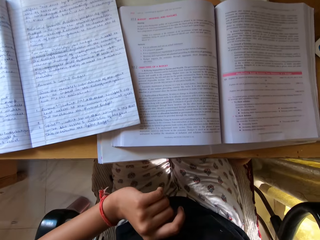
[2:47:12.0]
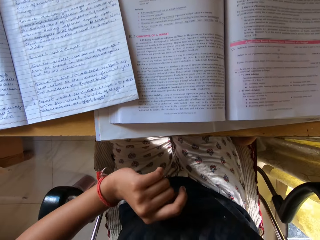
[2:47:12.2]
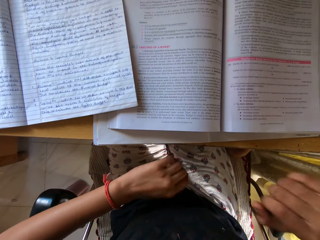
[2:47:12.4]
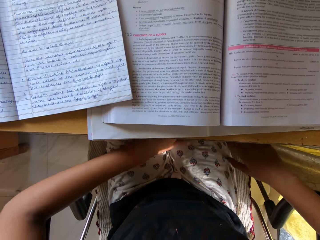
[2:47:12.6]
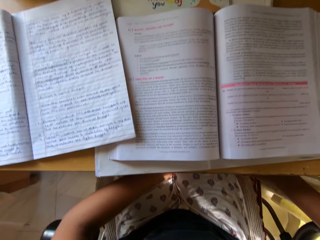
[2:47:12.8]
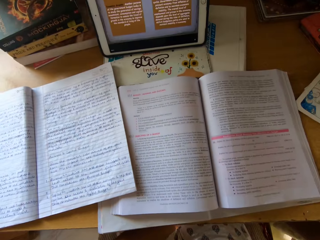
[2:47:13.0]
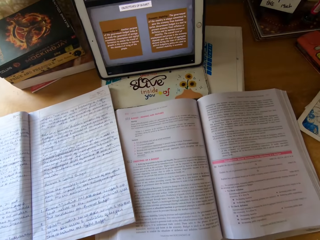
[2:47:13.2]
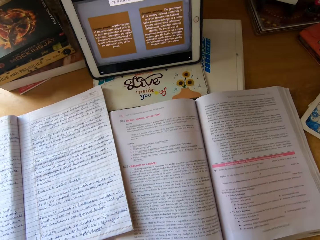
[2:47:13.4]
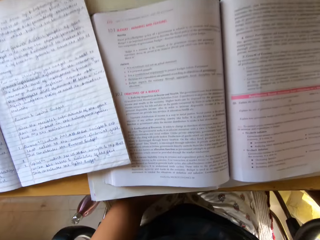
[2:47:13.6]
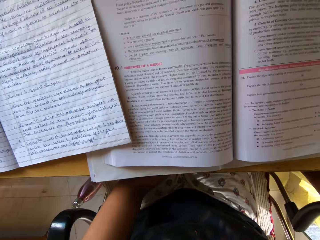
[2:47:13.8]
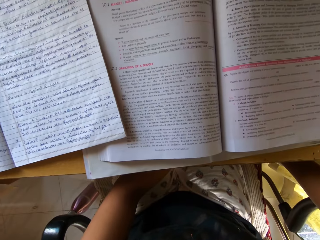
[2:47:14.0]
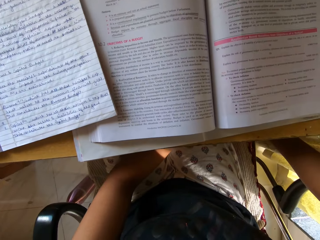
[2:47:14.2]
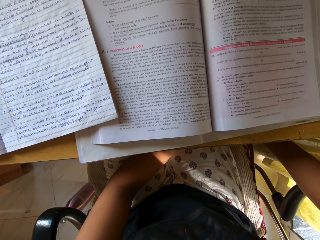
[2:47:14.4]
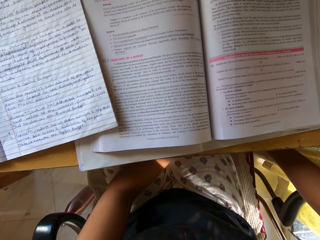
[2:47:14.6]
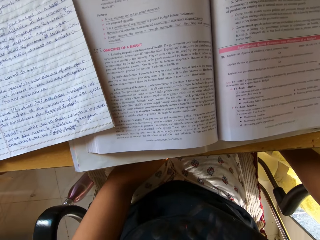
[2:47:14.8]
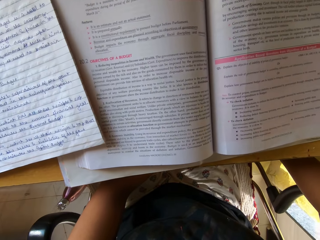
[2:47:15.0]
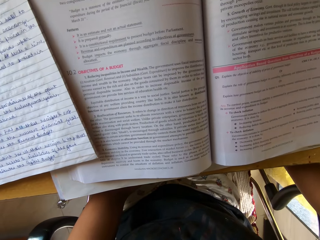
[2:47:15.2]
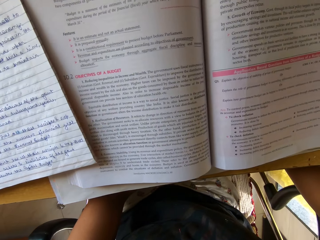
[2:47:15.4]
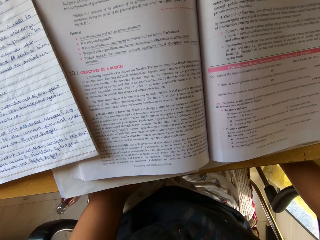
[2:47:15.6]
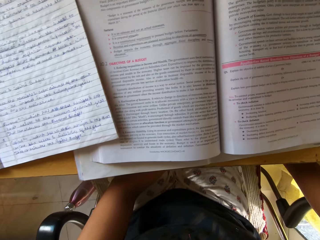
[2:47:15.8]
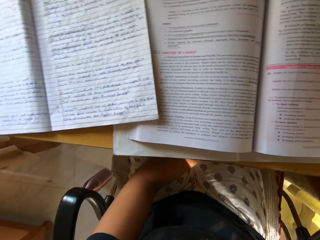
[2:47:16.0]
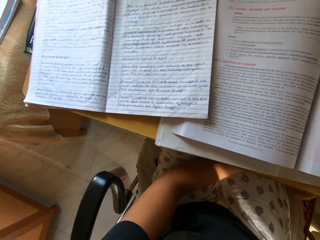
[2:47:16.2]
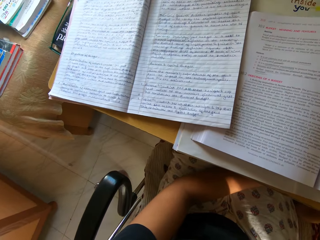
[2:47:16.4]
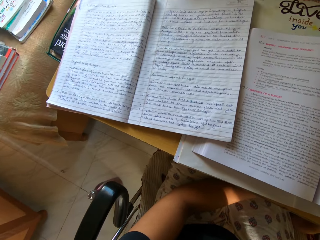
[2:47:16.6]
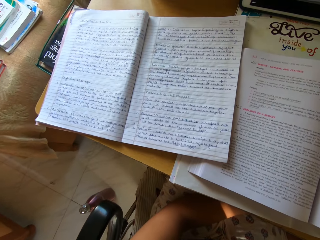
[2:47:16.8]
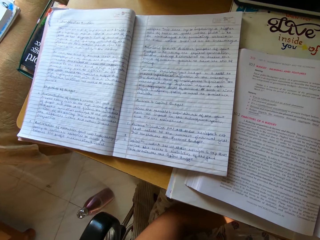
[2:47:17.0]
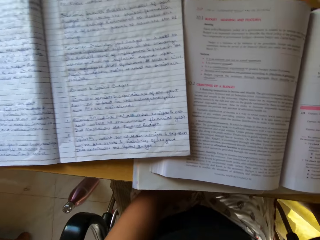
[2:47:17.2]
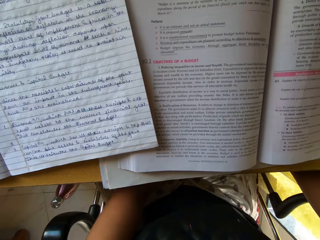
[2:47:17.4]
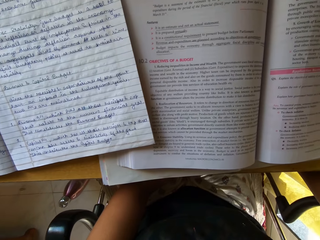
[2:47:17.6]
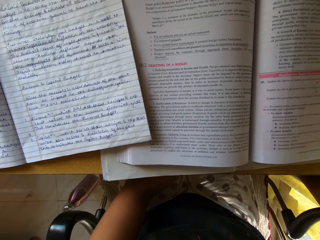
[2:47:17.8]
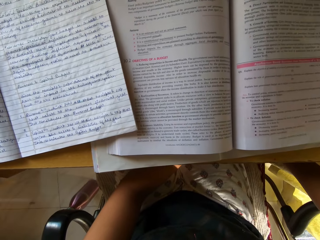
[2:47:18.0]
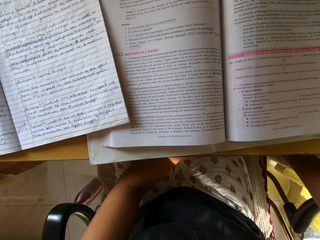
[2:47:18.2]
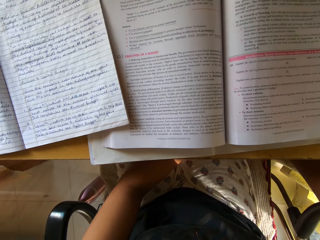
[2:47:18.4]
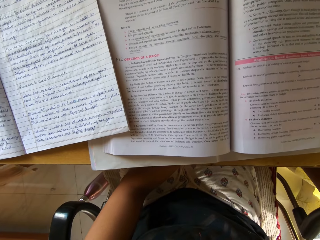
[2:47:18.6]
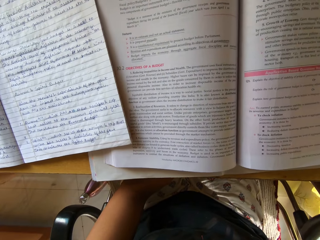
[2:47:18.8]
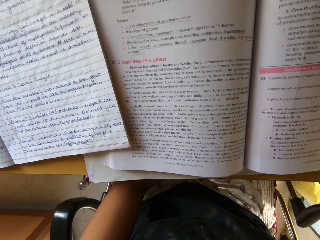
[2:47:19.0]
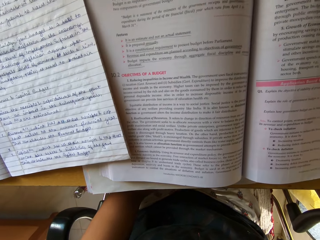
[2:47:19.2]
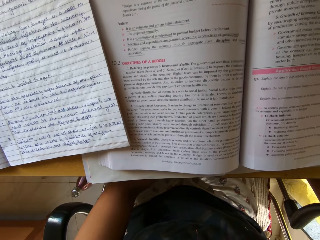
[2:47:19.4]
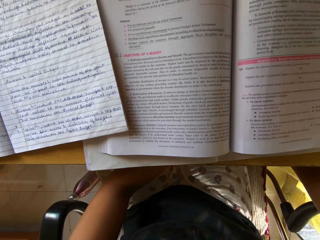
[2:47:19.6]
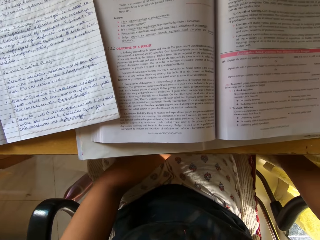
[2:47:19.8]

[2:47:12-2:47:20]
The camera wearer reads notes from the open book on the table. They look at the tablet.

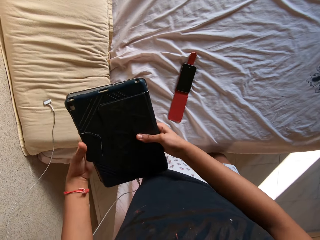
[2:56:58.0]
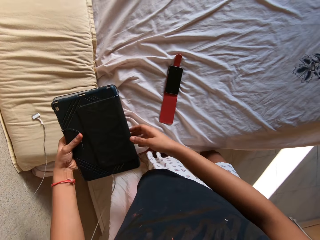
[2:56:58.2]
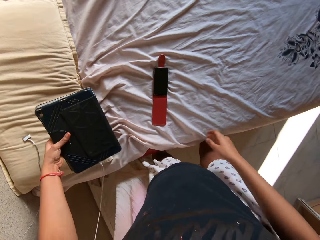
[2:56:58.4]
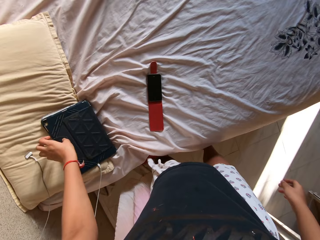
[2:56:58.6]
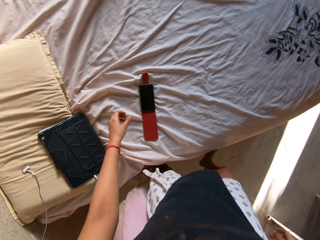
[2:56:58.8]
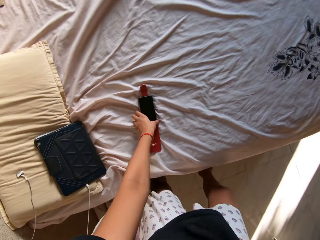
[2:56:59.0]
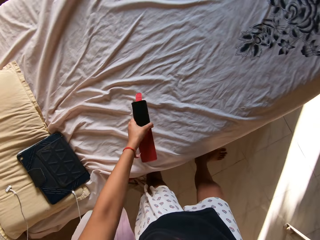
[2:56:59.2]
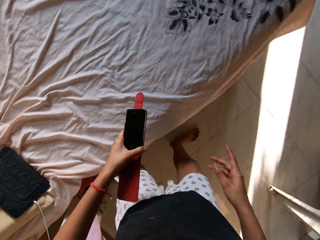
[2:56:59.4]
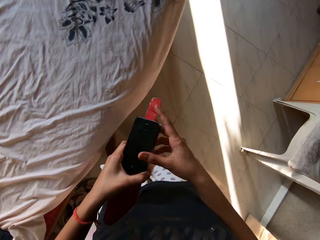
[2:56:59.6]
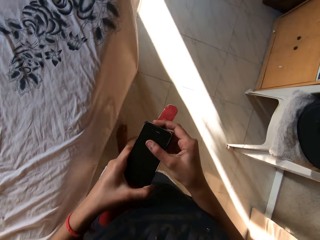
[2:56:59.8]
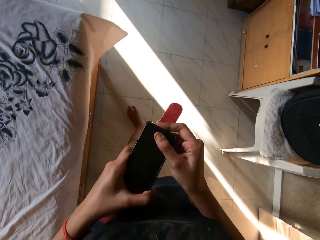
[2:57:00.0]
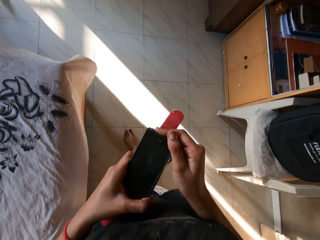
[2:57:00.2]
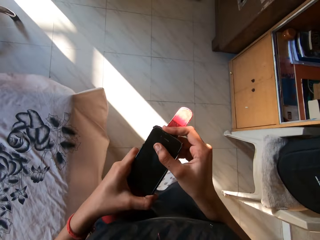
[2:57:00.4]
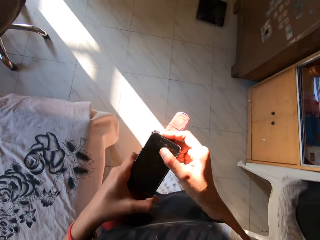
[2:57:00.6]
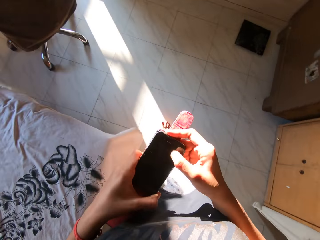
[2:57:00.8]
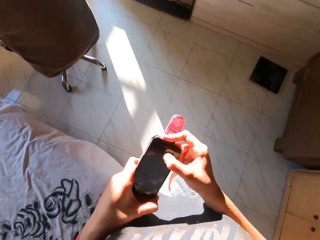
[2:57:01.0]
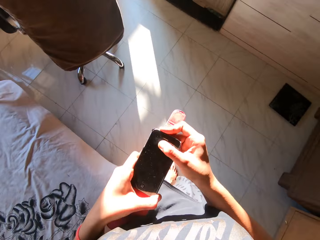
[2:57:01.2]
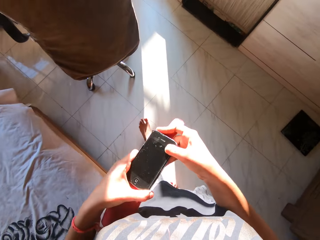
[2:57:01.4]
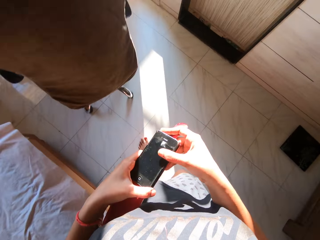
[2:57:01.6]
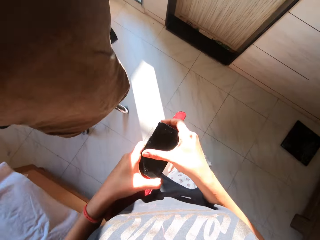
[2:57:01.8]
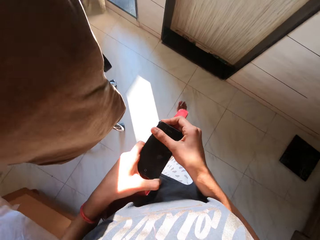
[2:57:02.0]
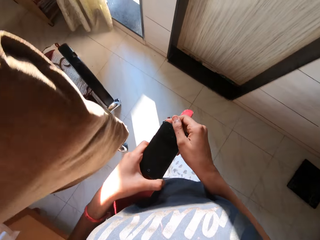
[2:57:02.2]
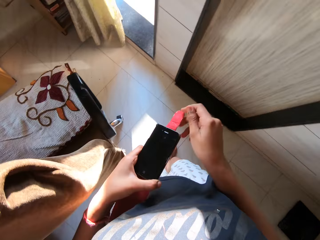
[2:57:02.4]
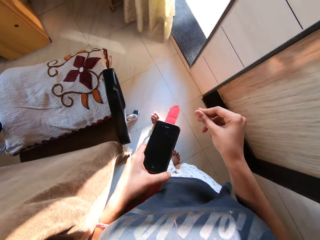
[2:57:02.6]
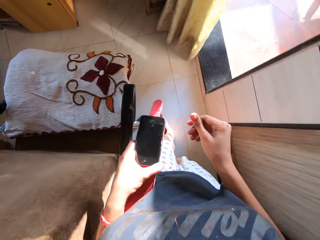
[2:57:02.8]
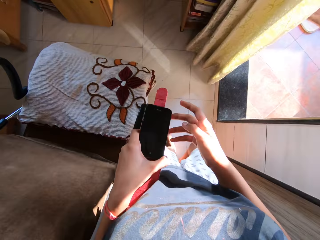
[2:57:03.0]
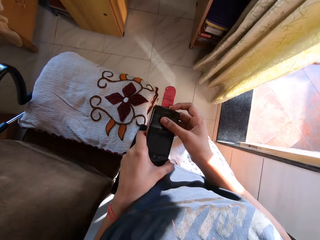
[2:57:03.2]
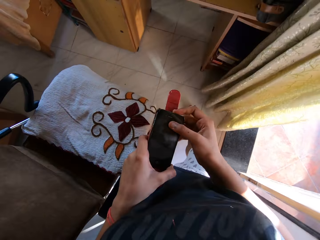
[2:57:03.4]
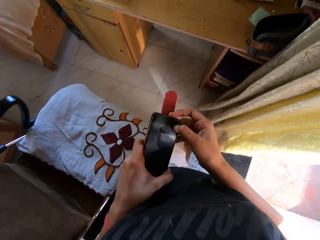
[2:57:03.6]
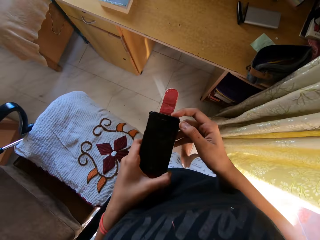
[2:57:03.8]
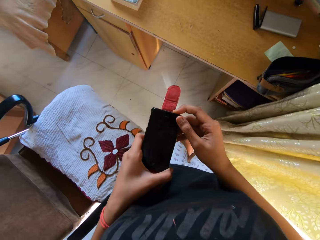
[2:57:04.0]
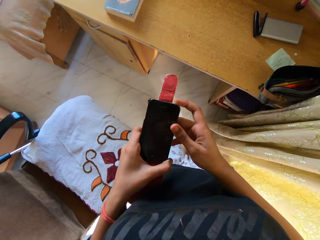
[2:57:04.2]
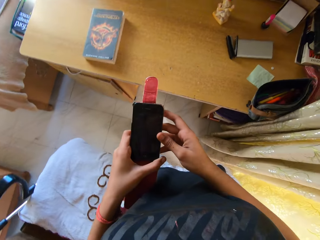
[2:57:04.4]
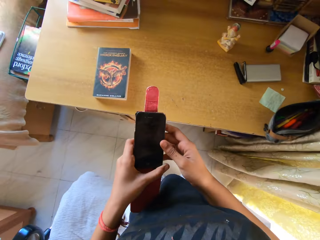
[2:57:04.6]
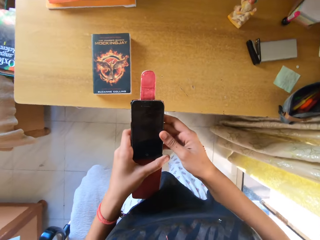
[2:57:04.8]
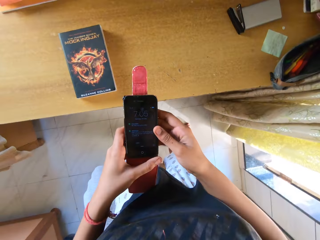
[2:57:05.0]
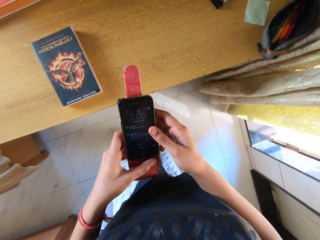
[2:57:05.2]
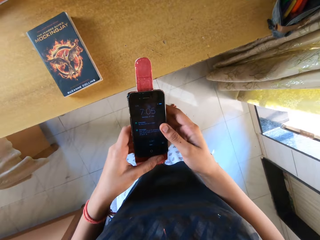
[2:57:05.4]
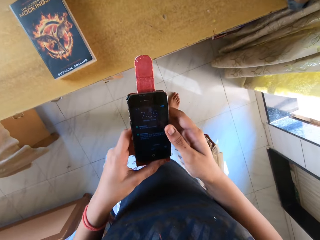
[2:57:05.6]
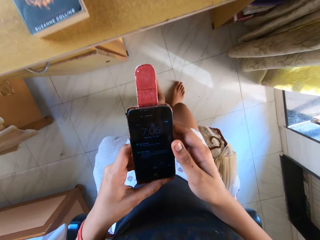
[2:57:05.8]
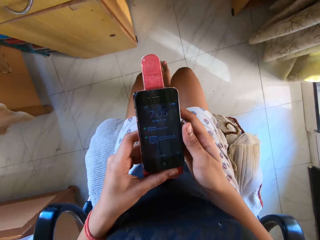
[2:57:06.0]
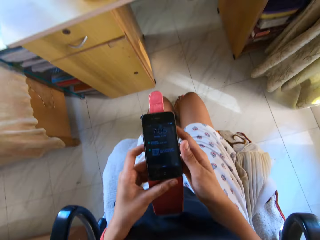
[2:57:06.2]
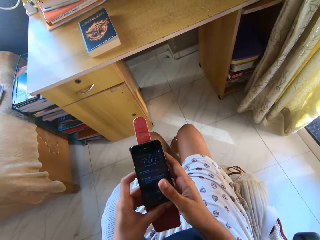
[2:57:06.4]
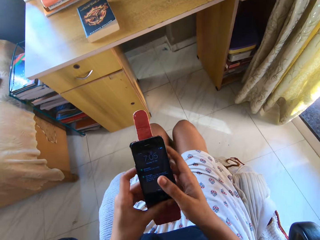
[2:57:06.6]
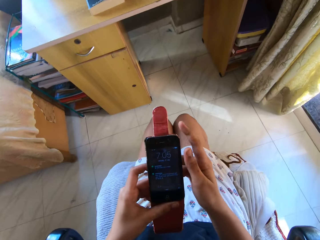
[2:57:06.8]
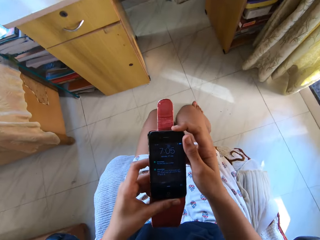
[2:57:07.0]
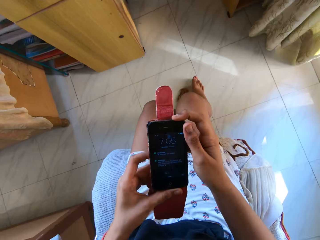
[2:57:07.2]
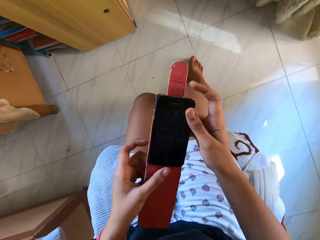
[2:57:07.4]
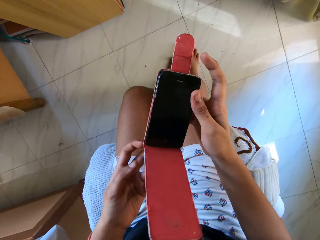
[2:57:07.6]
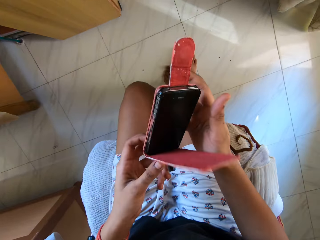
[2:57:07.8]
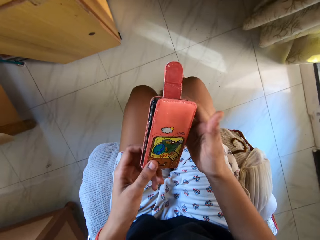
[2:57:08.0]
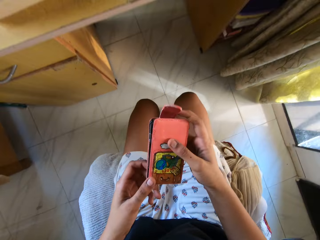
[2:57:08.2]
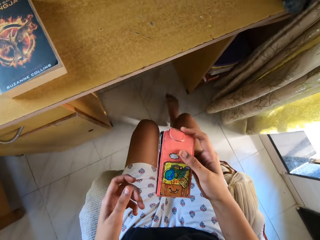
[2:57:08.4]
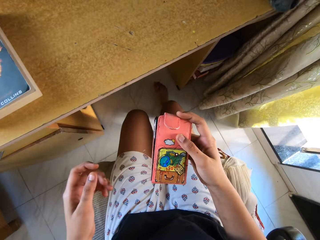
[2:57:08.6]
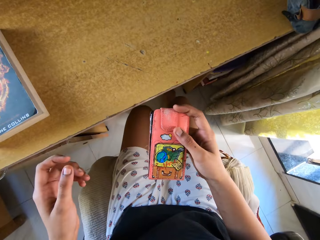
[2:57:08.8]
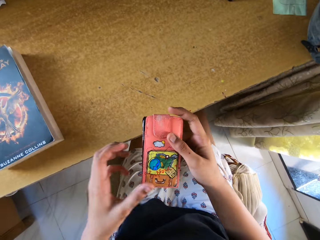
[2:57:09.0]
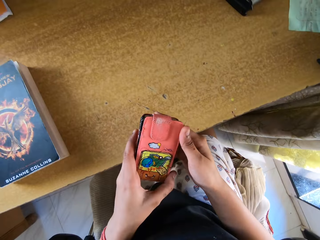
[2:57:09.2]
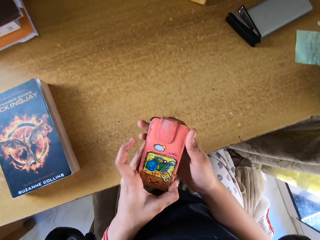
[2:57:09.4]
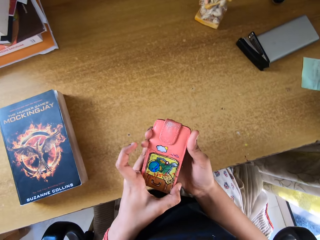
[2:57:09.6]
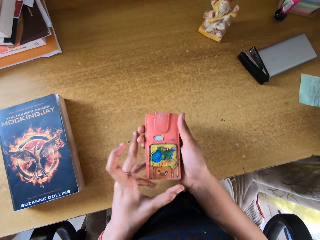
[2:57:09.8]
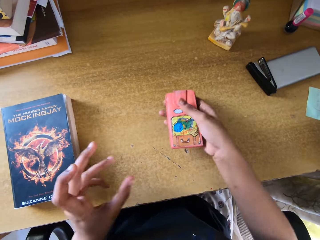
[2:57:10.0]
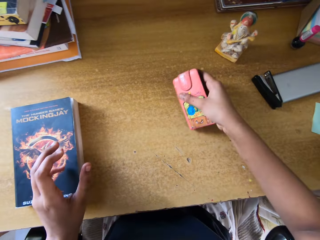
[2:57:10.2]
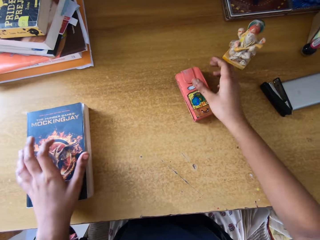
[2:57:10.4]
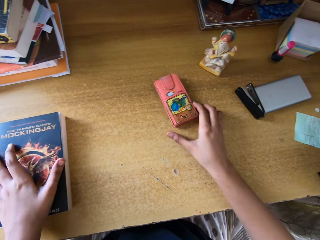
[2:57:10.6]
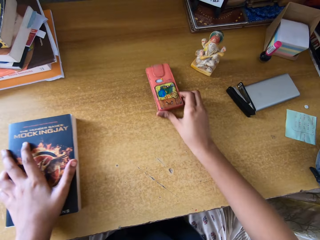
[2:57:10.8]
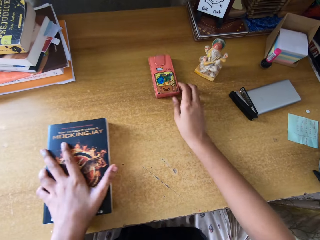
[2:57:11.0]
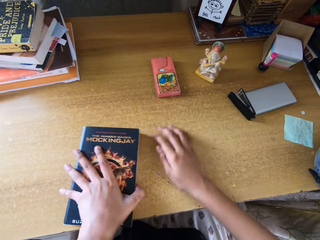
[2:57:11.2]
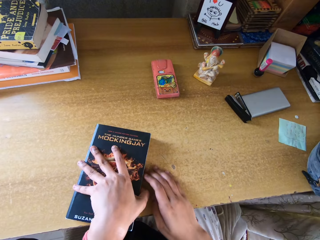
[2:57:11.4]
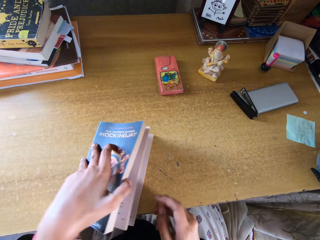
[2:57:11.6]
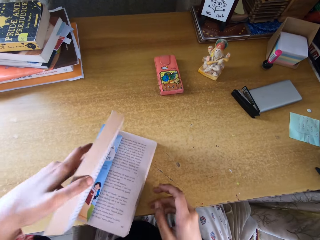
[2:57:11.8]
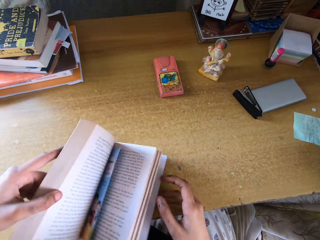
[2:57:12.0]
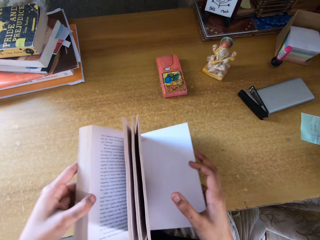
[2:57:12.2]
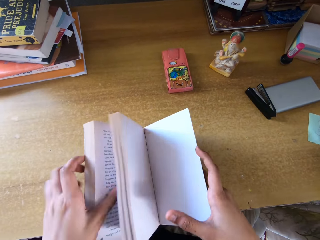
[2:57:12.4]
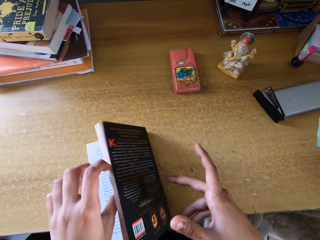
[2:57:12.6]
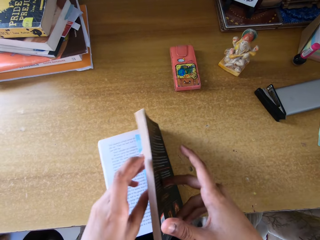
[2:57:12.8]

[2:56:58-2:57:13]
The camera wearer closes the tablet with both hands. He puts the tablet on the bed with his left hand. He picks up the tablet. He picks up the phone from the bed with his left hand. He holds the phone with both hands. He wipes the phone with his right hand. He sits. He scrolls the phone and checks the phone. He closes the phone with the cover. He drops the phone on the table with the right hand. He moves the phone on the table with his right hand. He moves a book on the table with his left hand. He opens the book with the left hand.
